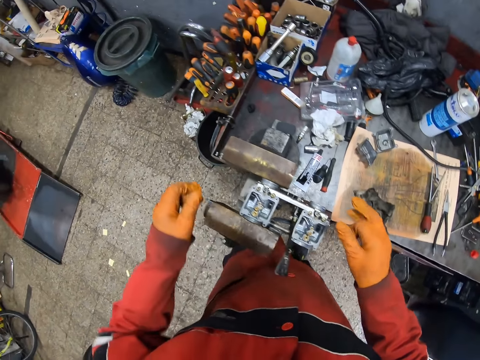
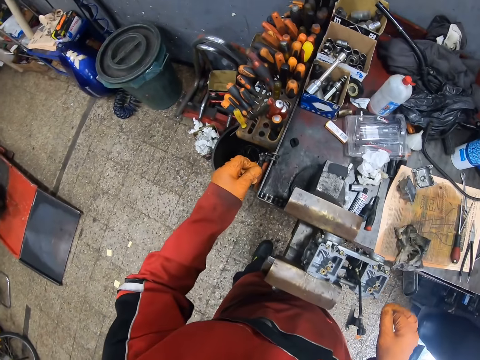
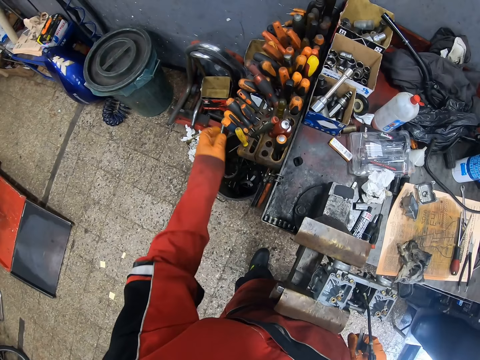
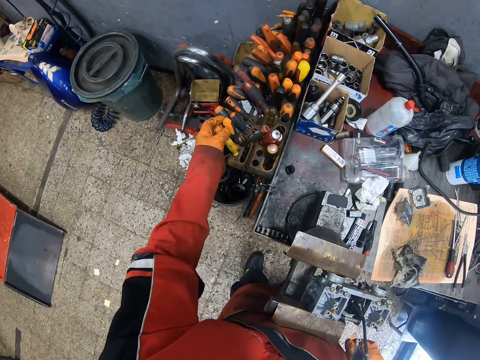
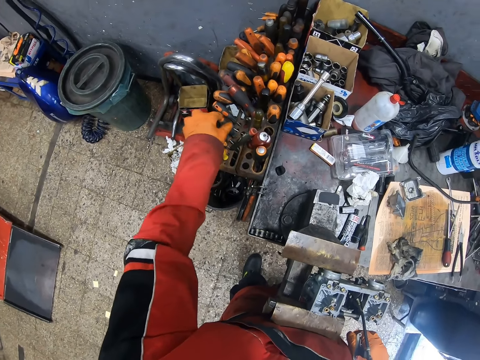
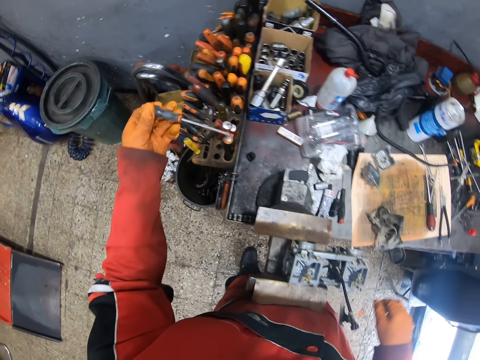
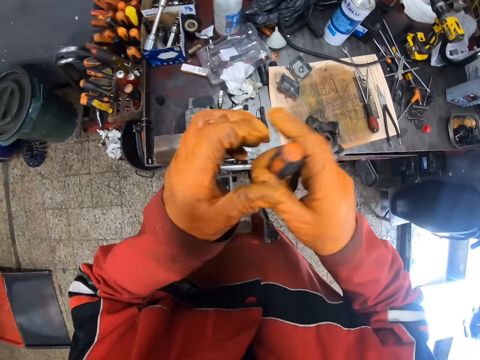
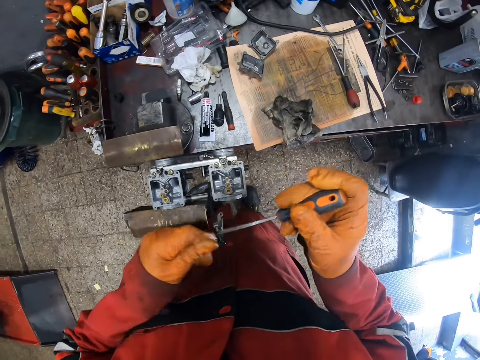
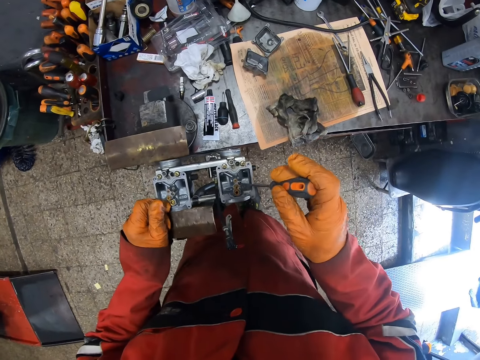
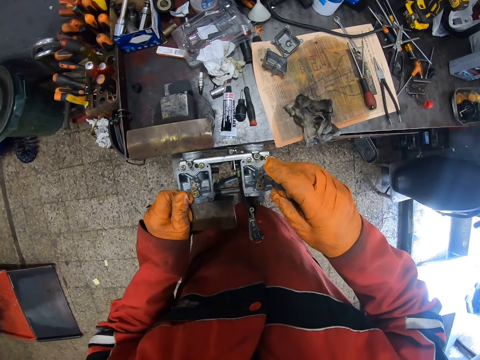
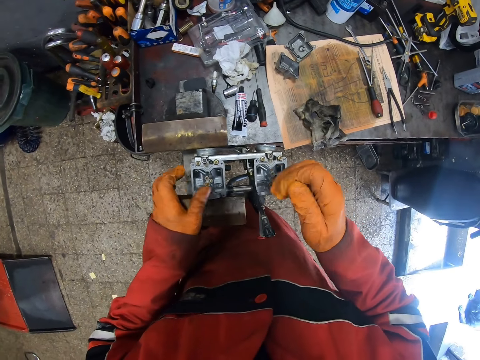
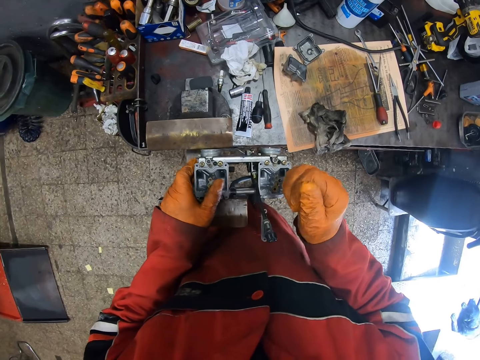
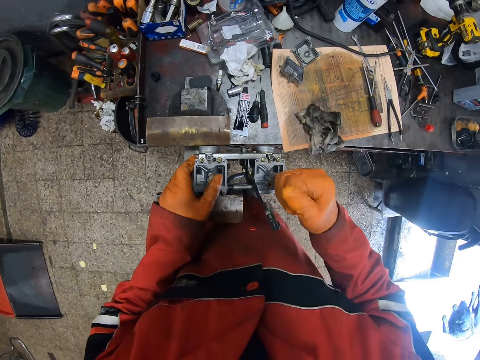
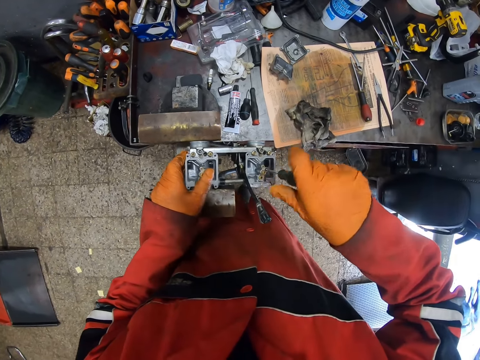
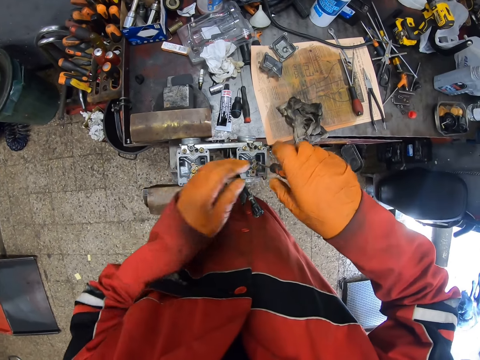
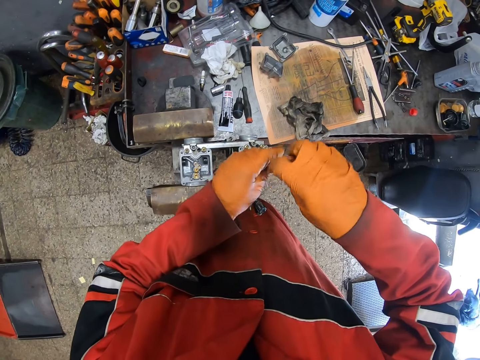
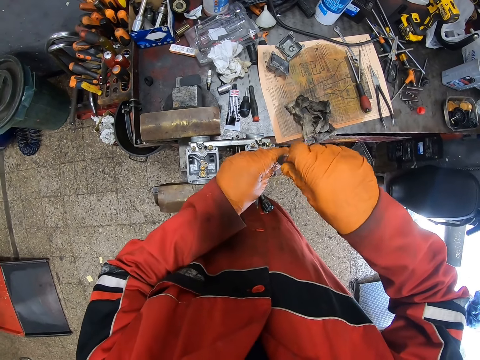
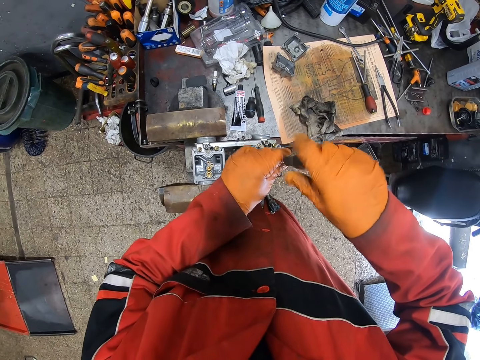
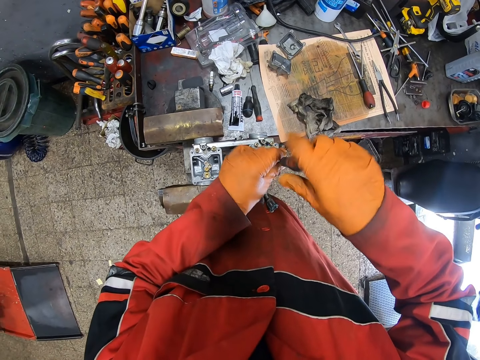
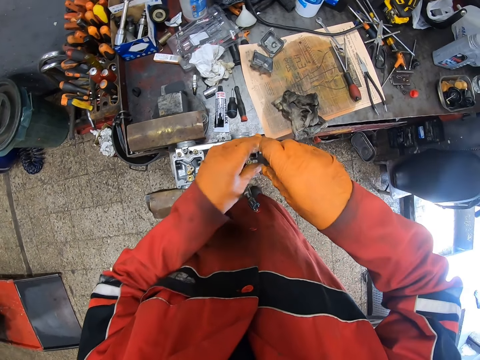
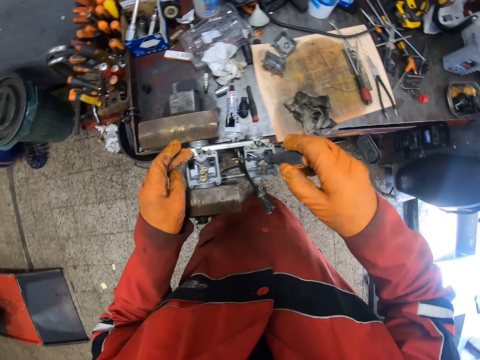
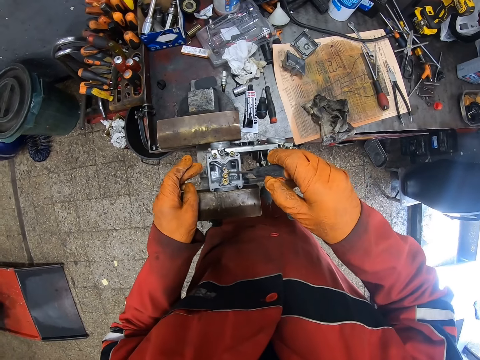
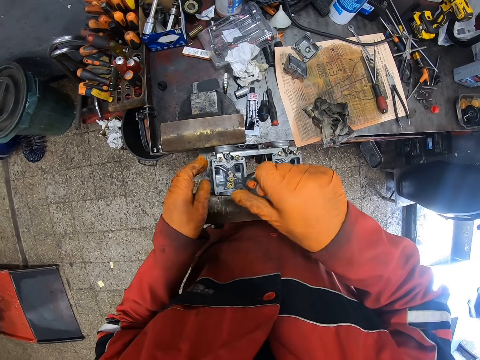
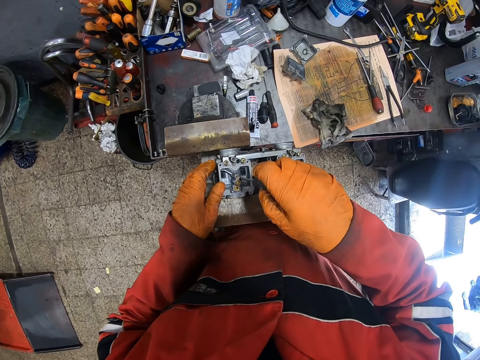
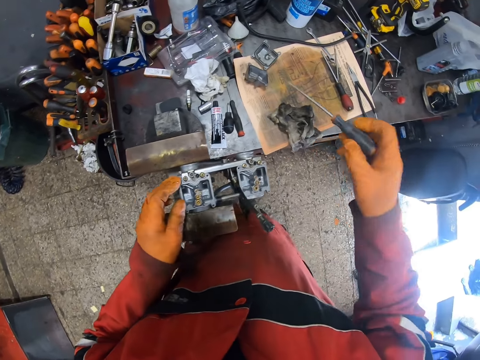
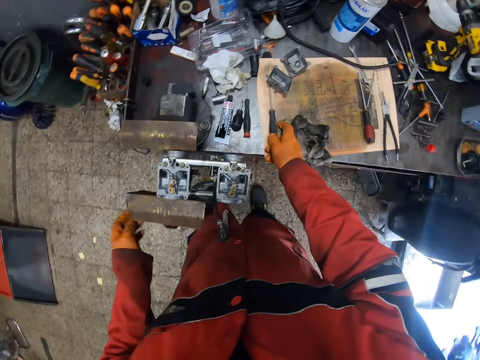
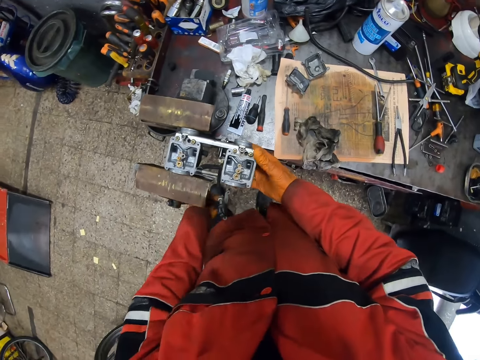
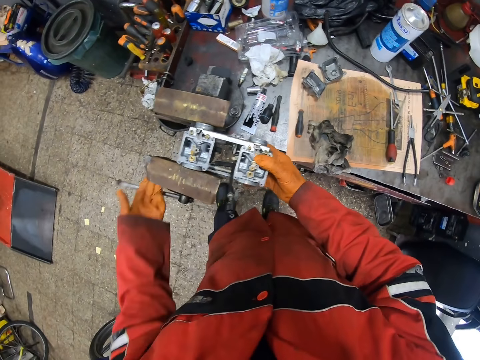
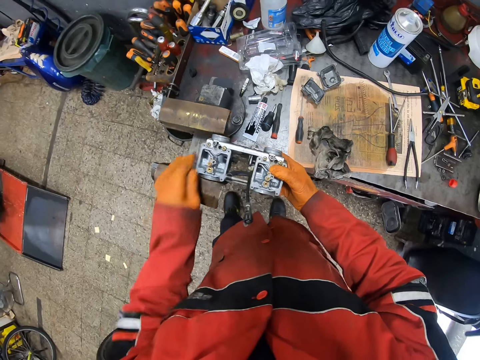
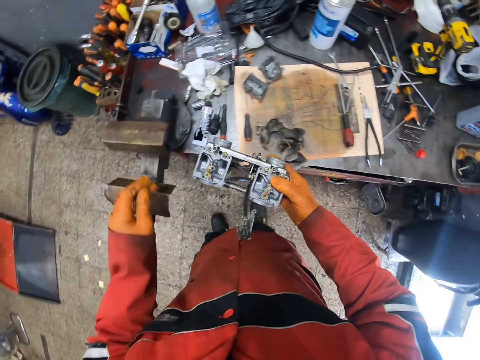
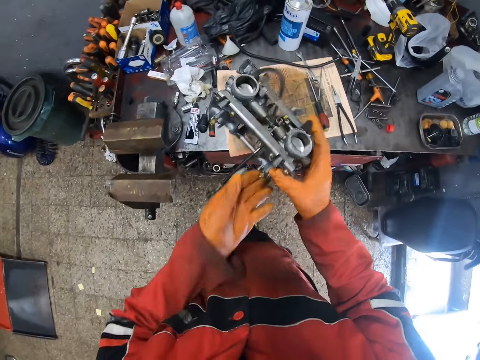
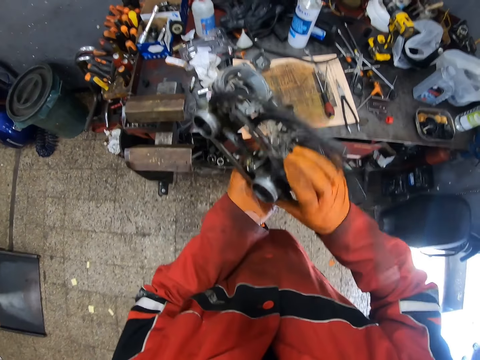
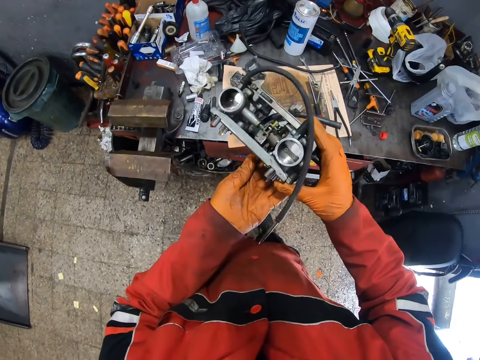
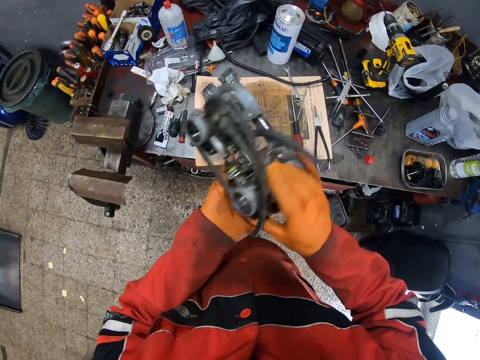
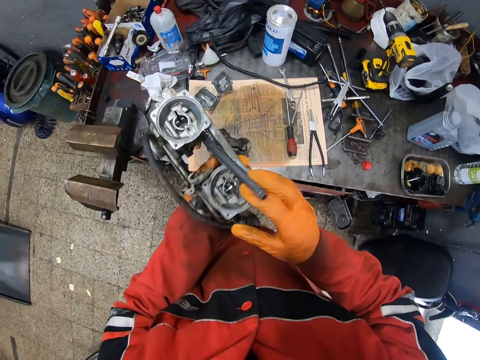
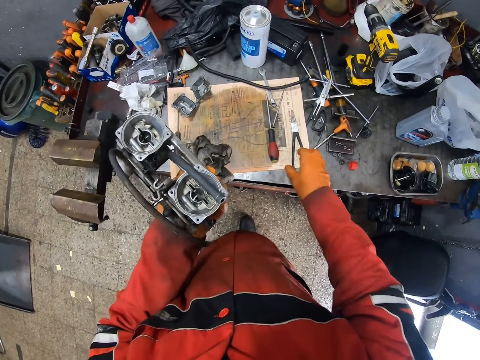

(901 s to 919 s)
The camera wearer picks up a screwdriver from a rack of screwdrivers with his gloved left hand. He transfers the screwdriver from his gloved left hand to his gloved right hand. He loosens the screw with the screwdriver in his gloved right hand. He tightens the screw with the screwdriver. He places the screw in a hole with the screwdriver in his gloved right hand. He drops the screwdriver on the table with his gloved right hand. He puts the screw down. He loosens a bench vice with his gloved left hand. He removes the carburetor on the bench vice with his gloved right hand. He holds something. He places his gloved left hand on the bench vice. He lifts the carburetor with his gloved right hand. He places the carburetor on his gloved left hand with his gloved right hand.

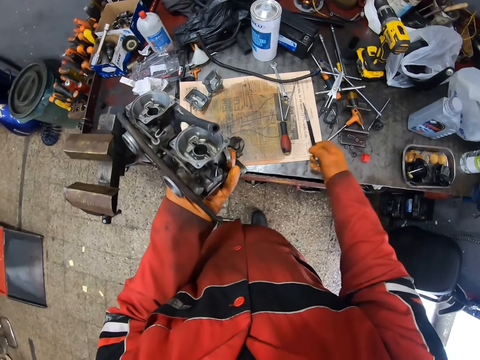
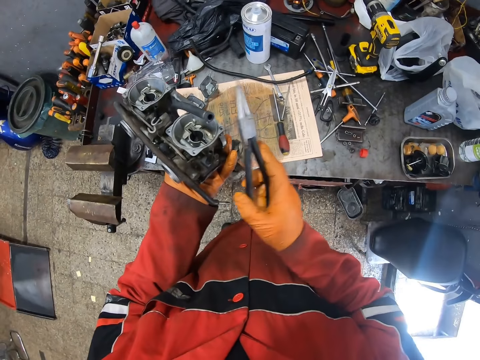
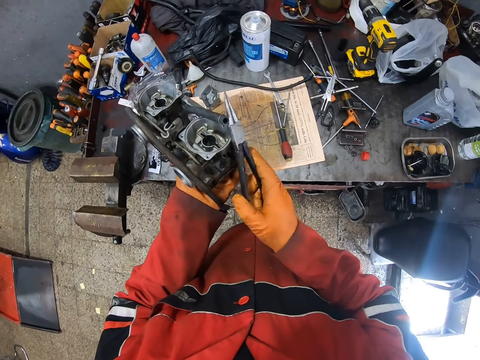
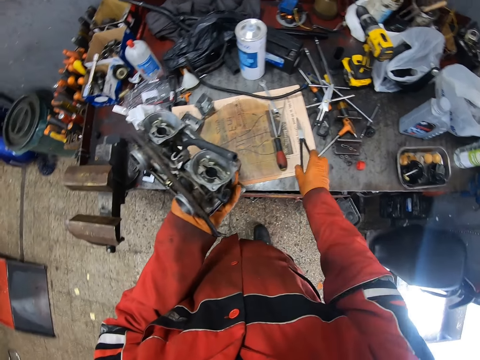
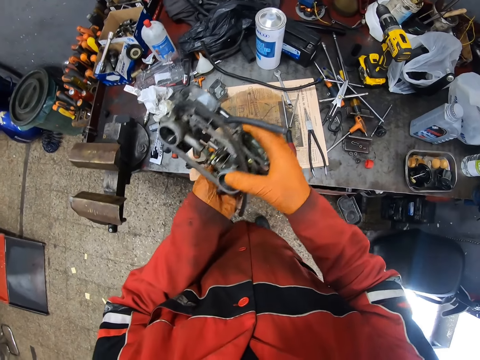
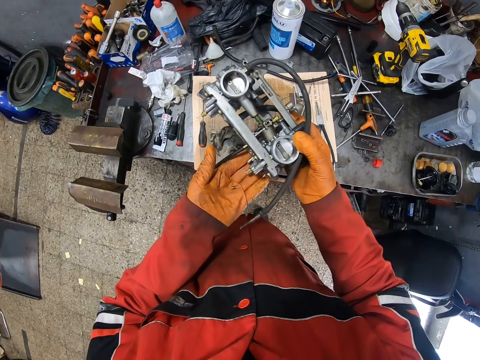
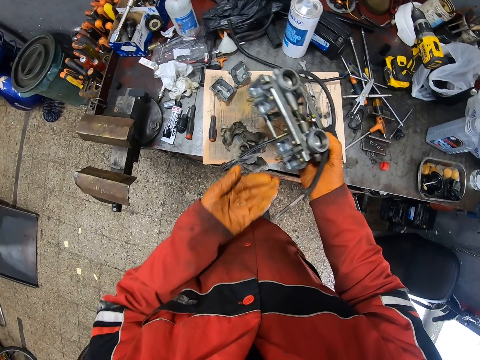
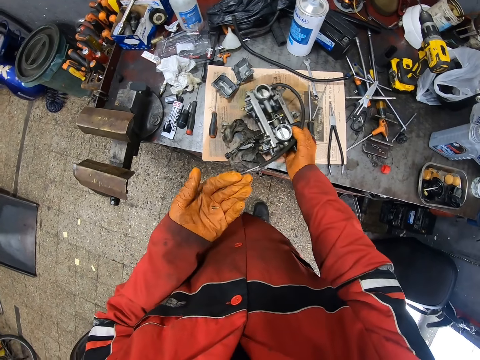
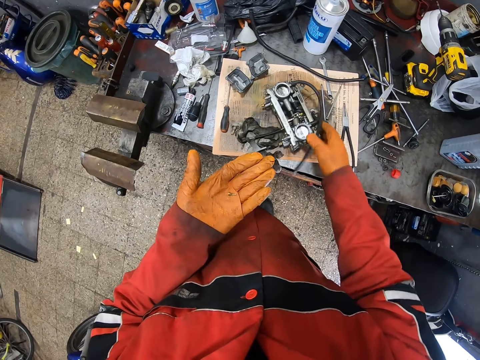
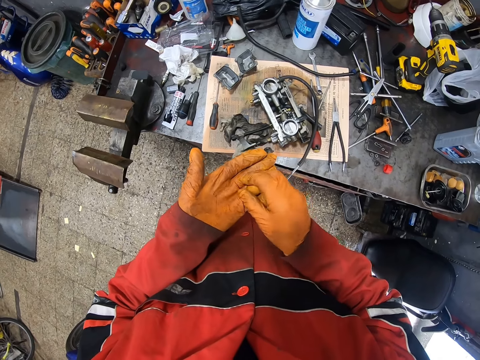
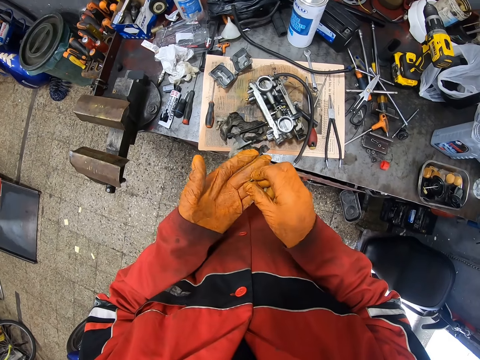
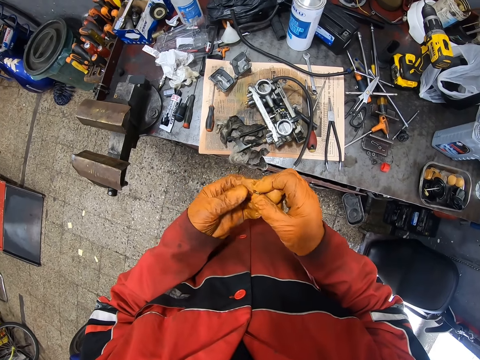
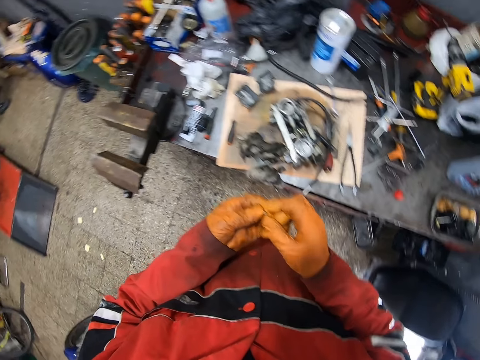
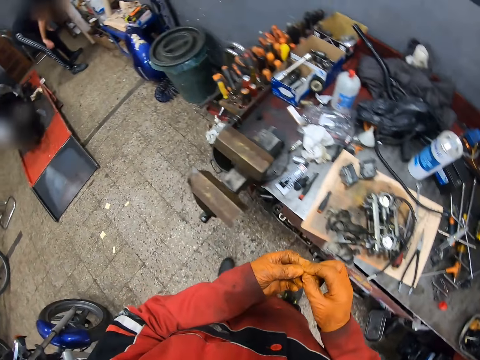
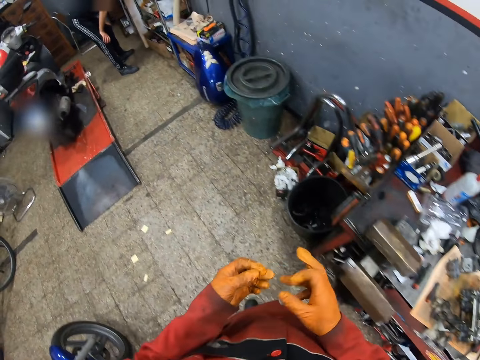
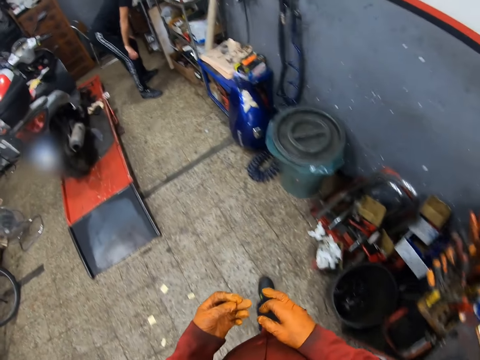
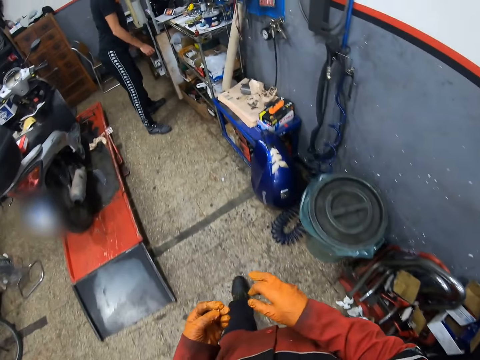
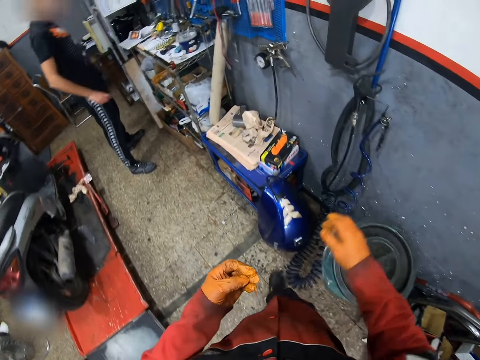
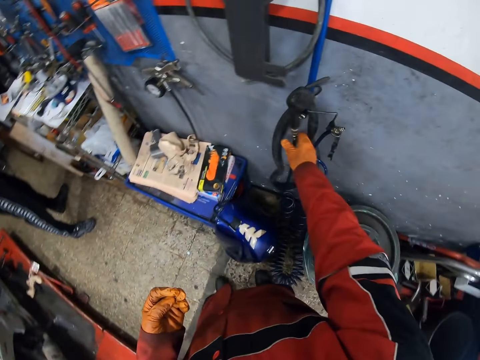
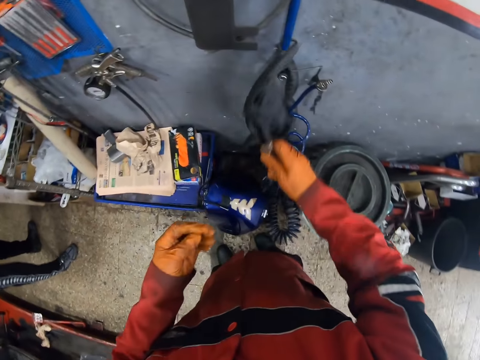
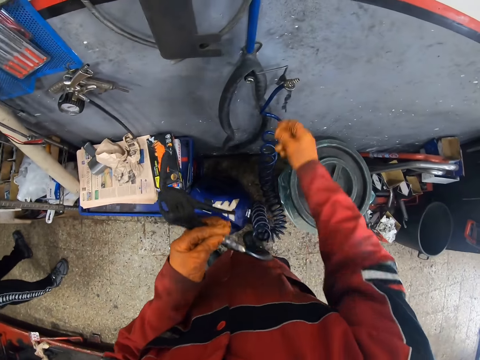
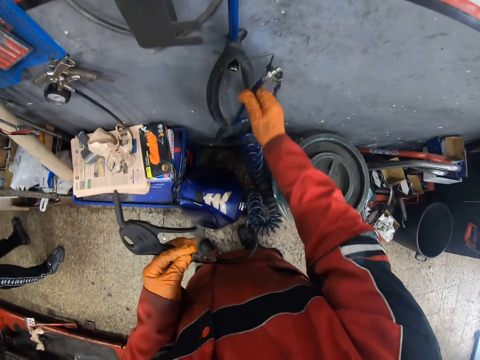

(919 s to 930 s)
The camera wearer picks up the plier on the table with his gloved right hand. He hits the carburetor with the plier on his gloved right hand. He drops the plier on the table with his gloved right hand. He transfers the carburetor from his gloved left hand to his gloved right hand. He drops the carburetor on the table with his gloved right hand. He holds a screw with both gloved hands. He walks towards an air blower. He picks up the air blow gun of the air blower with his gloved right hand. He transfers the air blow gun from his gloved right hand to his gloved left hand.
